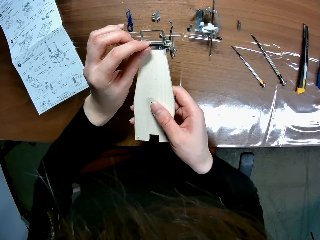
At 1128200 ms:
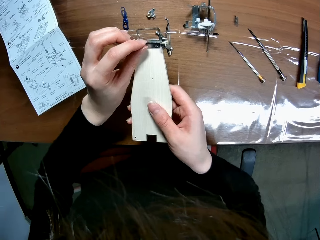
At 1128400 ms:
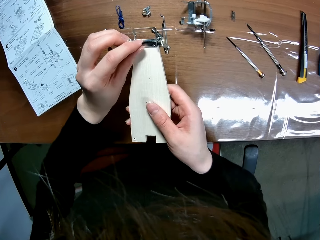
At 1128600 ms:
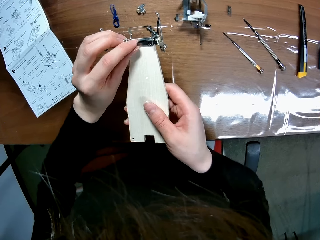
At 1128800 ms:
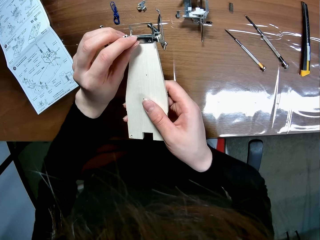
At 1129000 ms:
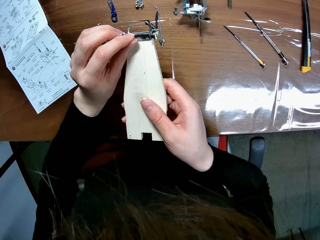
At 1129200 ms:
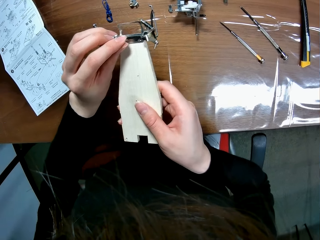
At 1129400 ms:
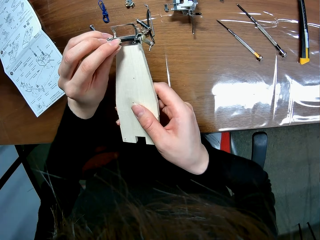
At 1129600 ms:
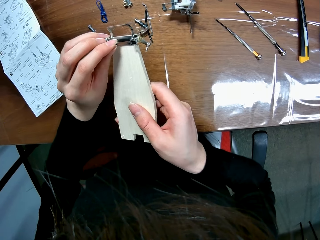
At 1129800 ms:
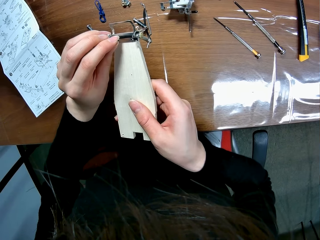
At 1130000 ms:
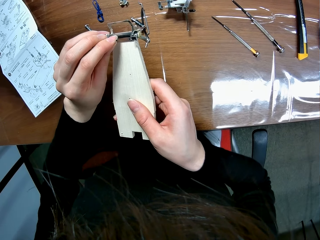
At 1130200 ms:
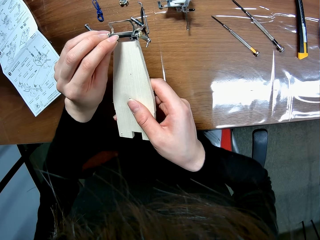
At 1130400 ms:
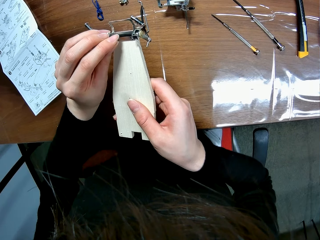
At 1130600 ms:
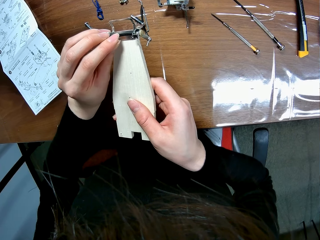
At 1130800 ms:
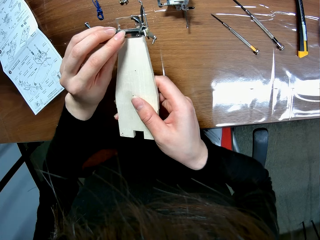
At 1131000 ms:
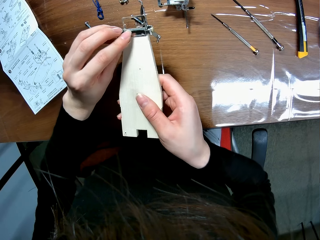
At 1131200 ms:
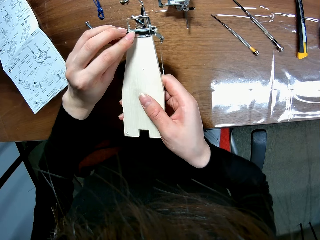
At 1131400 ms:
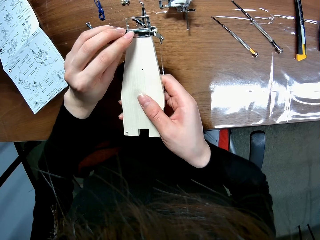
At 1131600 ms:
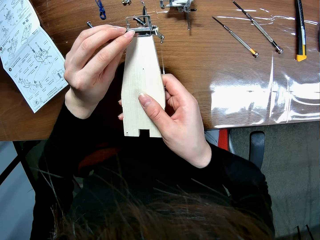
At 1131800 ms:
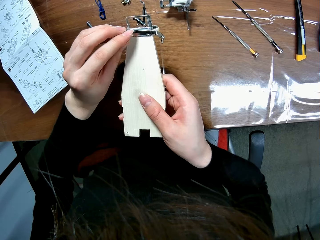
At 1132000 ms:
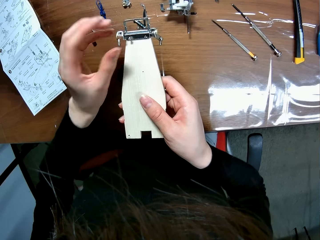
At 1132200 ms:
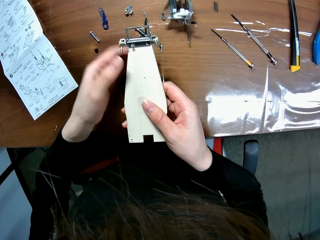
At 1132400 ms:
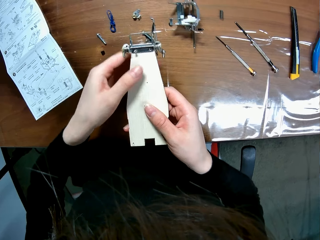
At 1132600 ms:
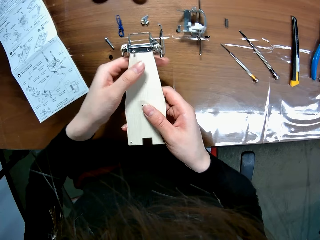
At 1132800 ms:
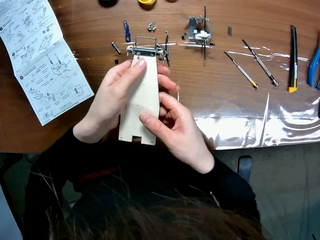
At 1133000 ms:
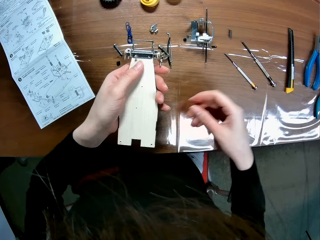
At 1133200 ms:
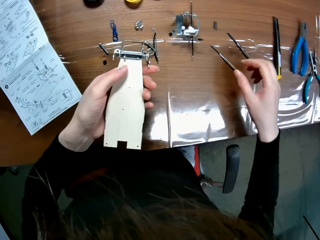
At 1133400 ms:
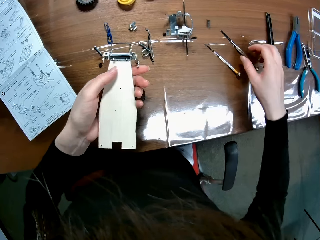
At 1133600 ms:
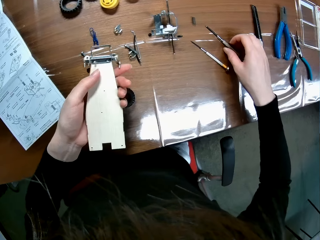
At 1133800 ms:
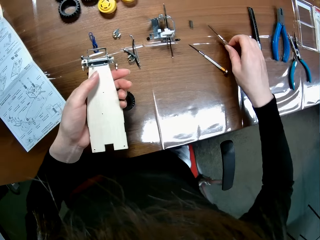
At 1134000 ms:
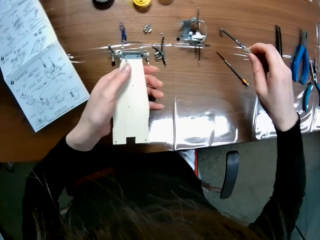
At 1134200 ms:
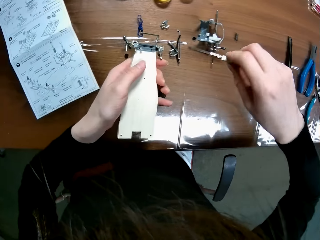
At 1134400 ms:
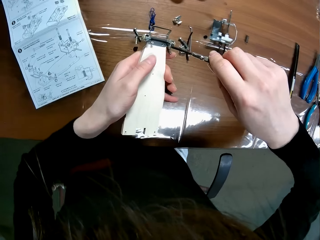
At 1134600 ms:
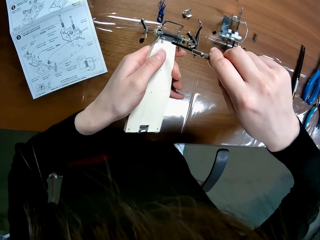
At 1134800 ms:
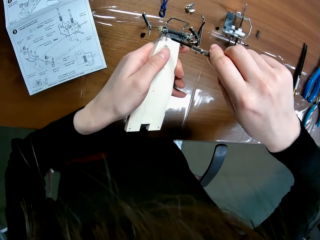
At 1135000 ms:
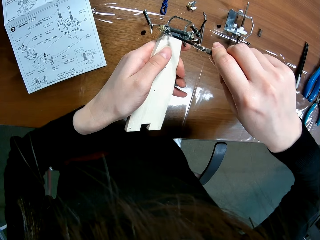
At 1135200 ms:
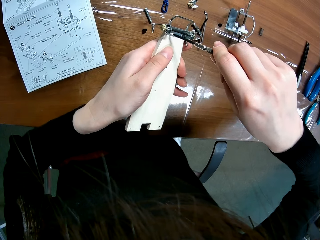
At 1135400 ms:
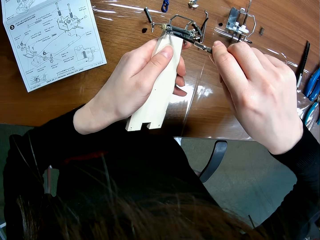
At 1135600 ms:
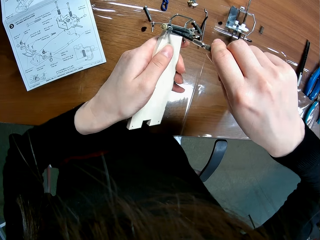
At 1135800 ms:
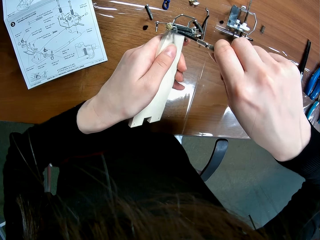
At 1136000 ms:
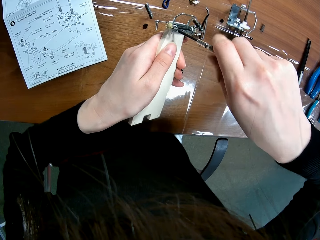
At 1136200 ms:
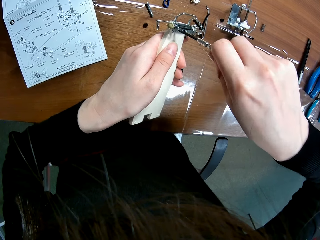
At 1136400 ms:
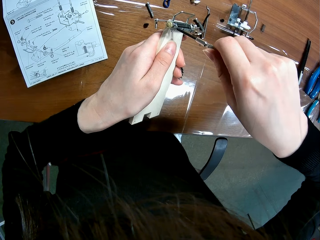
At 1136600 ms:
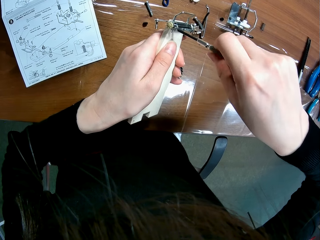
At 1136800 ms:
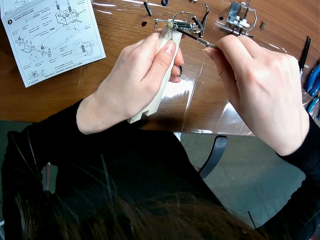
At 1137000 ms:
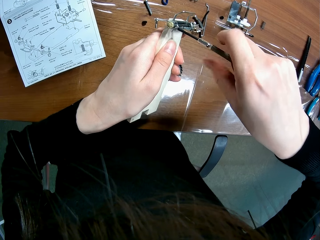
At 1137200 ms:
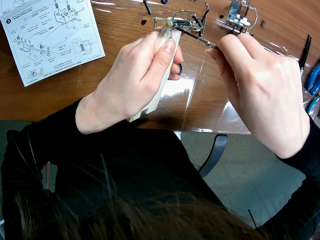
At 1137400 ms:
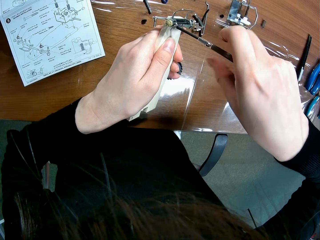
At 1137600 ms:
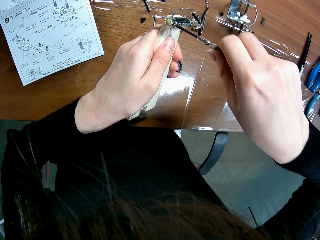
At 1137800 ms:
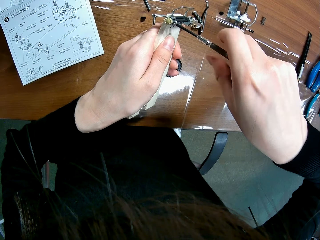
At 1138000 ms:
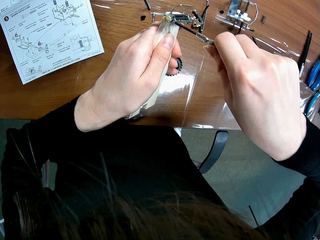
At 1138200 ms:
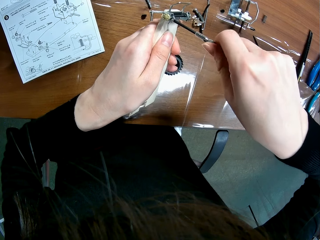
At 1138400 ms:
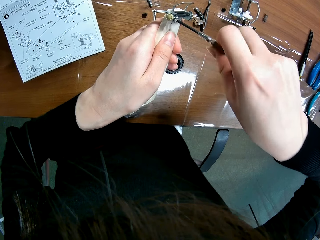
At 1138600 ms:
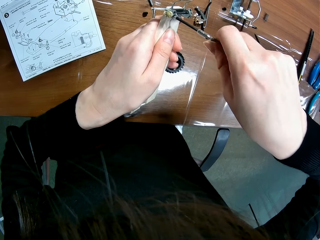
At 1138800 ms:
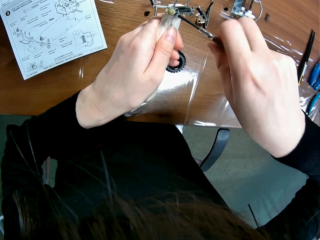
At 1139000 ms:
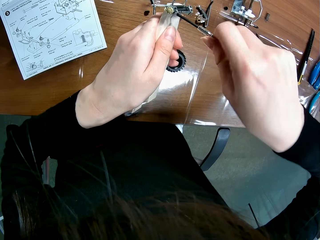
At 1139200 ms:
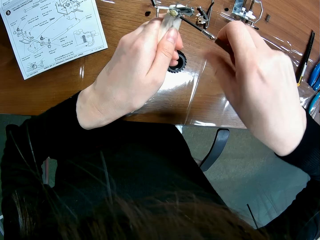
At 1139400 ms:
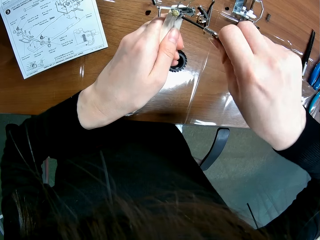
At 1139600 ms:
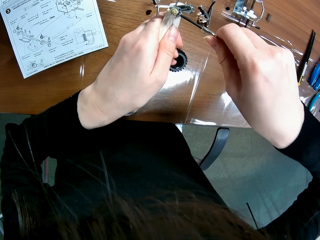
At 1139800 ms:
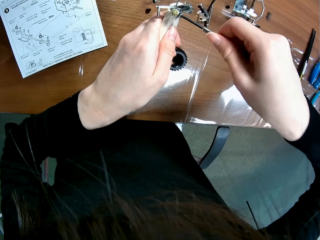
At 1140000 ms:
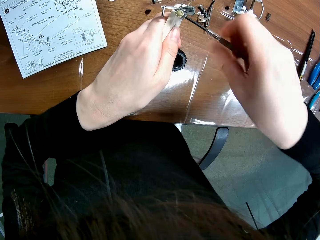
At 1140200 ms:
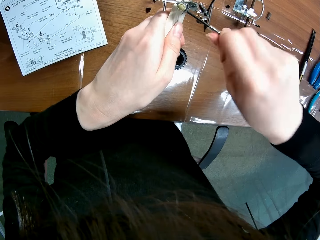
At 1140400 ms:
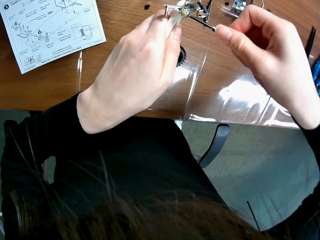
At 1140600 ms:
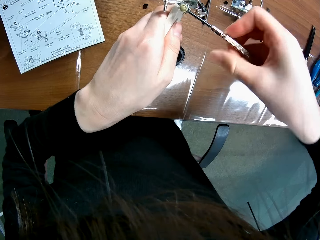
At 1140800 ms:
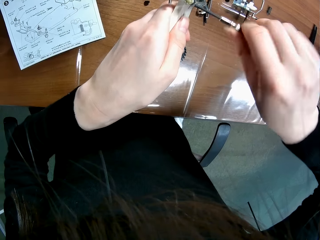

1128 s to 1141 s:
The camera wearer inserts the screw into the screw hole of the sheet of the wooden mechanical model with his left hand. They place the controlled car chassis plate on her other hand. They move her hand forwards. They hold the screwdriver with her hand. They pick the screwdriver from the table with his right hand. They move the screw towards the wheel set. They screw the screw onto the remote controlled car chassis plate with the screwdriver.

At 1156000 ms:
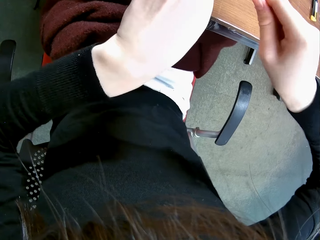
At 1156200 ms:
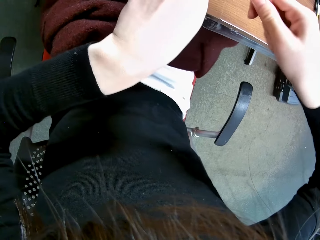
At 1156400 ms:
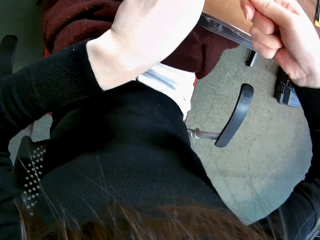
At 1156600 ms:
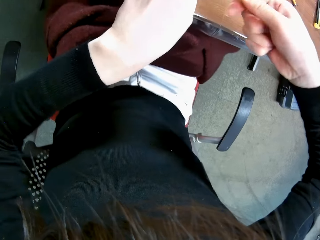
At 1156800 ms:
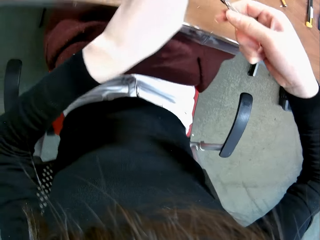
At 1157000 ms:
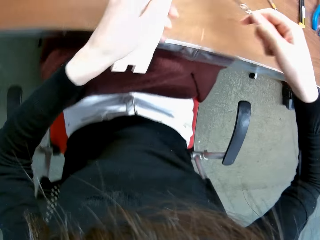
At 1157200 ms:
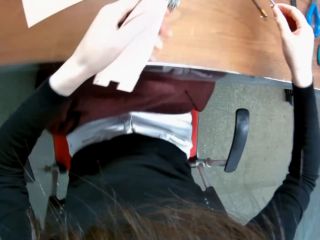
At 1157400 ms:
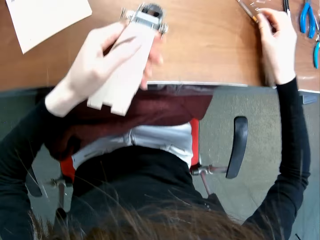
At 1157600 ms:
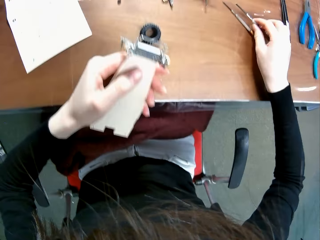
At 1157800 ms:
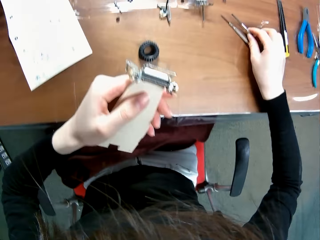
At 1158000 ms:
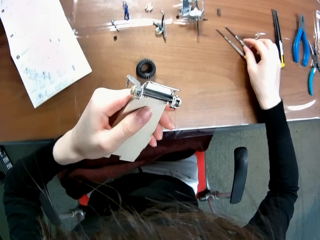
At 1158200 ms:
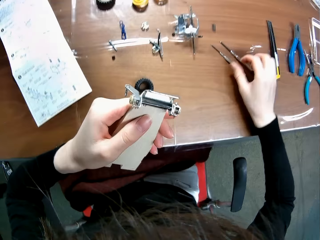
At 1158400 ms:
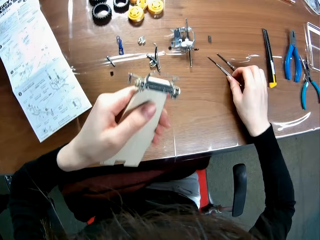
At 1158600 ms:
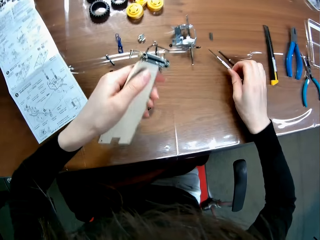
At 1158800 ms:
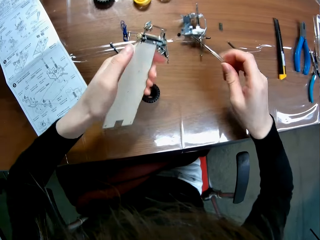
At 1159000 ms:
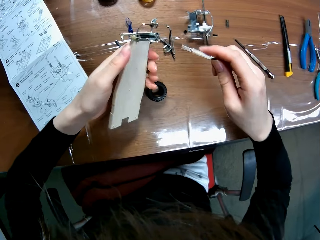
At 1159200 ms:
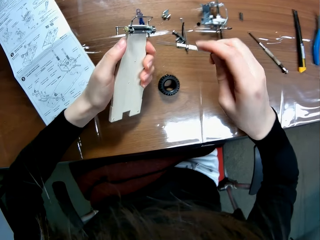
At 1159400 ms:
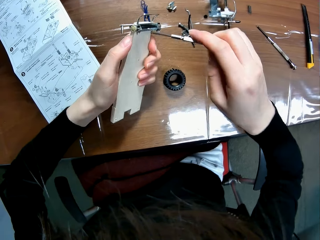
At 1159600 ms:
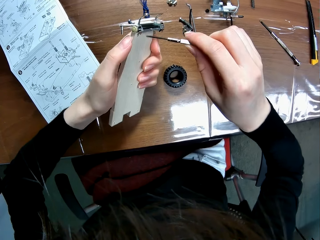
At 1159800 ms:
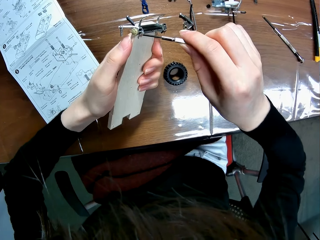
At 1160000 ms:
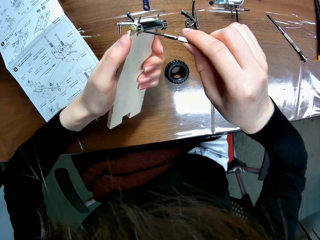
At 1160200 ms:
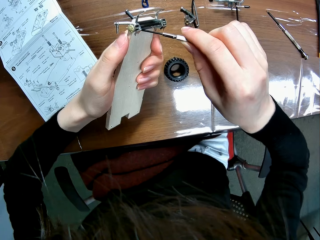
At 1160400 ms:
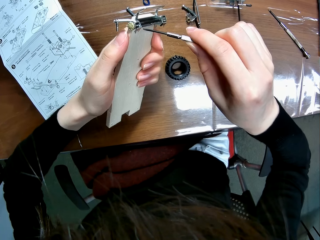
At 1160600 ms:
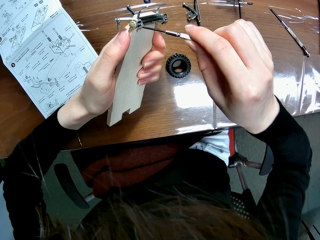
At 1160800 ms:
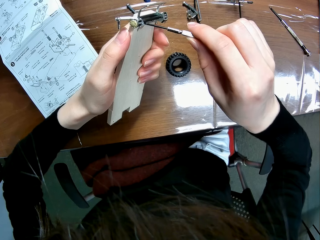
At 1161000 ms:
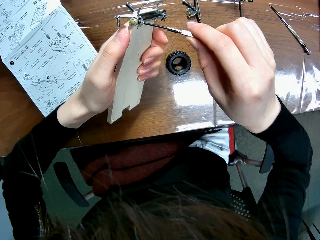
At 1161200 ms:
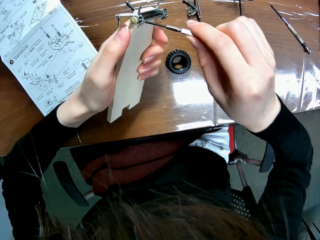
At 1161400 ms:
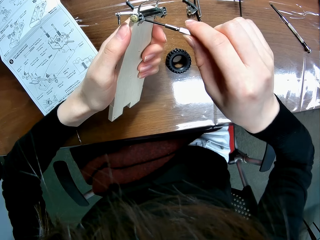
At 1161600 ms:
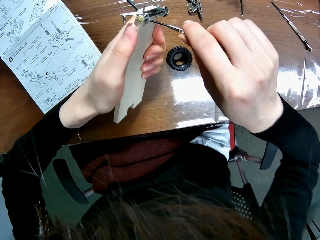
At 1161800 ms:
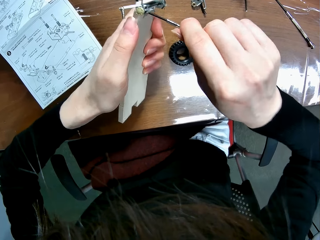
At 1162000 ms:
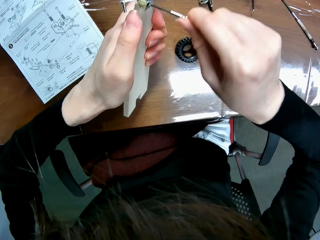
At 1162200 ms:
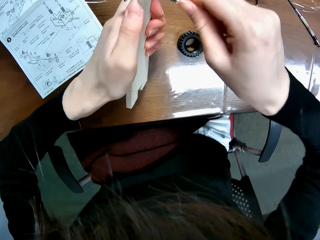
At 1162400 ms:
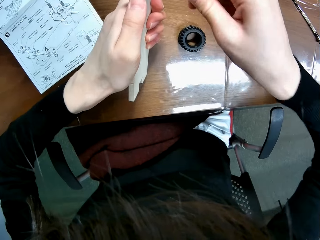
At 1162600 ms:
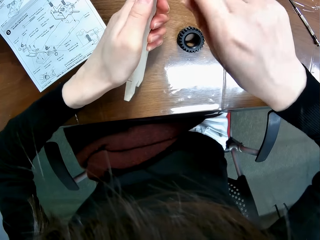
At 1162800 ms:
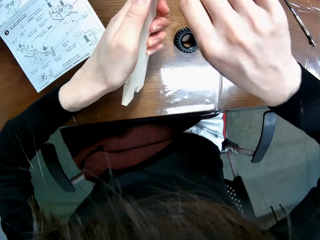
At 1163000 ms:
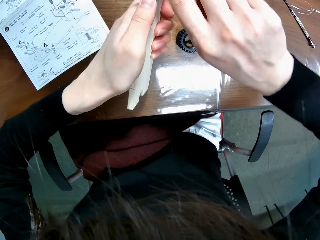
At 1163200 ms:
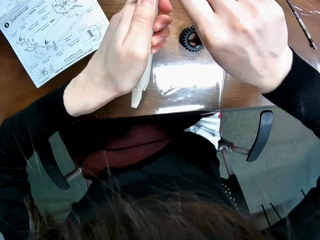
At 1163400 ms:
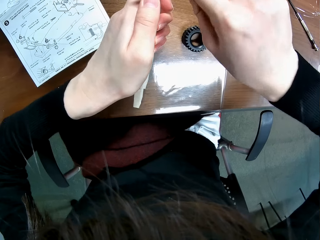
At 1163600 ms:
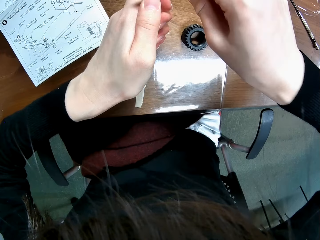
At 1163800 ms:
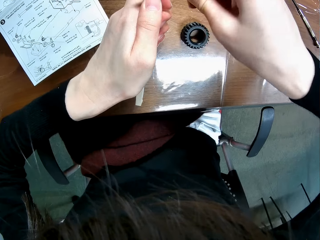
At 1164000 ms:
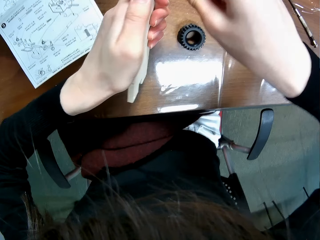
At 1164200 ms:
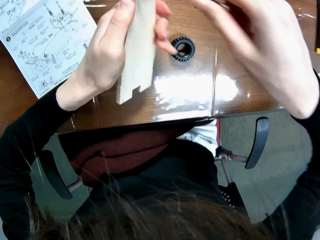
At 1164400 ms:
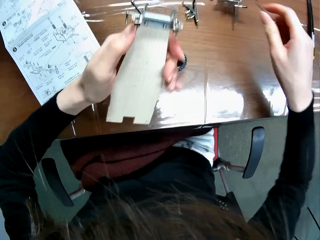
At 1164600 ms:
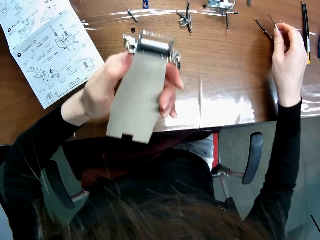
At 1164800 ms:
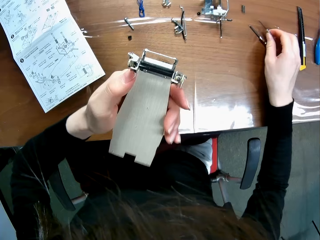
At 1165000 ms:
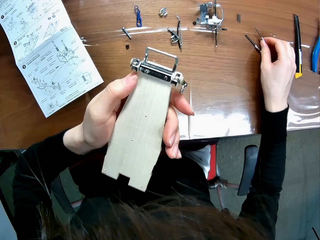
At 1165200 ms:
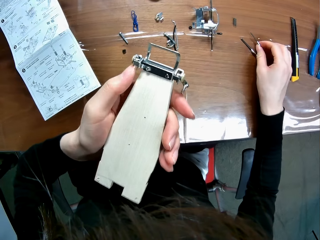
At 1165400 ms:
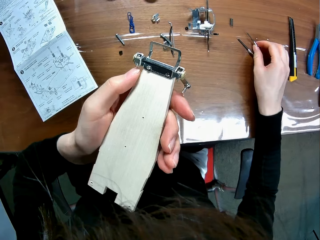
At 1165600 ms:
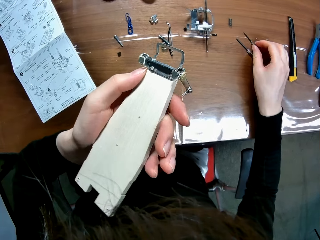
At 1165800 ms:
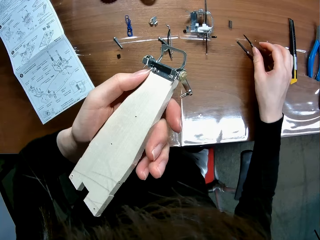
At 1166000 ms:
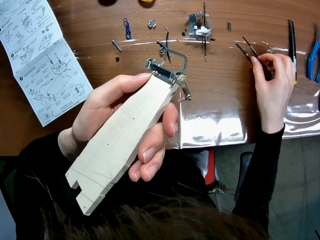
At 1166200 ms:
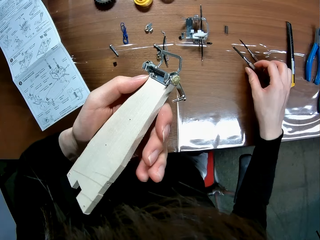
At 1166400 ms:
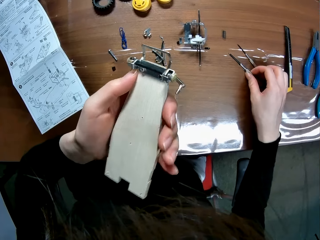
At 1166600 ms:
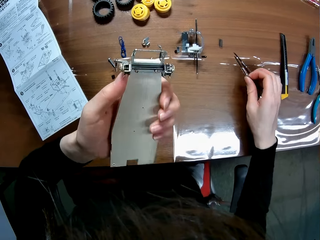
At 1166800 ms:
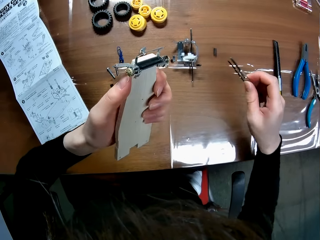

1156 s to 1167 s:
The camera wearer moves her hand away from the remote controlled car chassis plate. They drop the screwdriver on the table with his right hand. They pick another screwdriver from the table with his right hand. They move the screwdriver towards the remote controlled car chassis plate. They screw the screw onto the remote controlled car chassis plate with the screwdriver. They move her hand away from the remote controlled car chassis plate. They move the remote controlled car chassis plate towards her. They drop the screwdriver on the table with his right hand. They lift up the remote controlled car chassis plate. They lower the remote controlled car chassis plate. They pick up another screwdriver with her hand.
